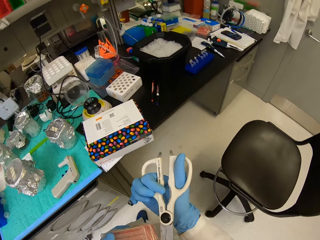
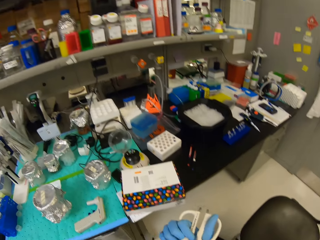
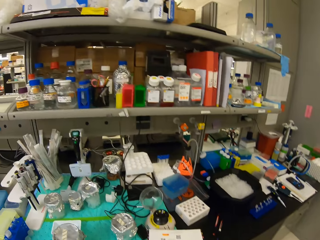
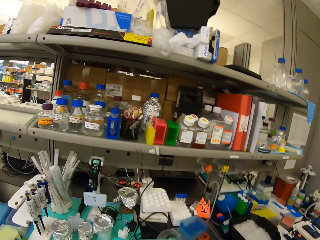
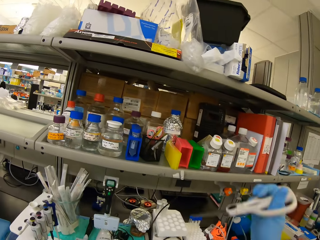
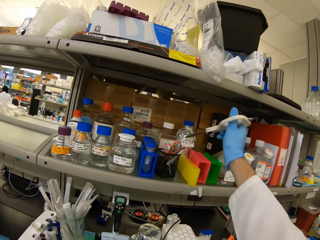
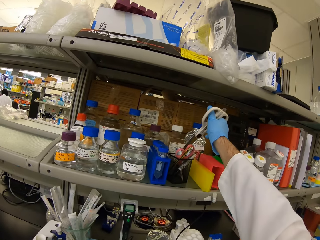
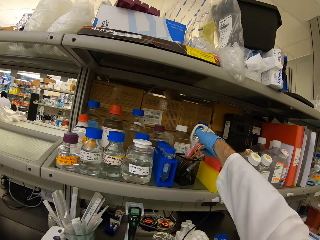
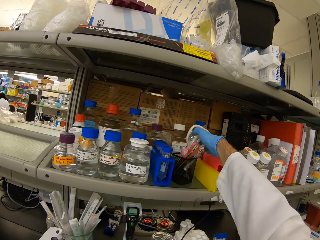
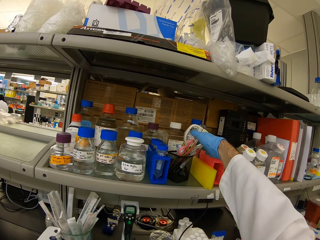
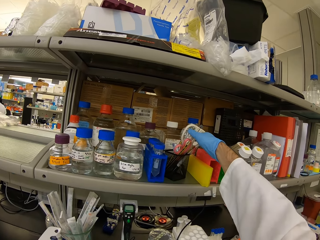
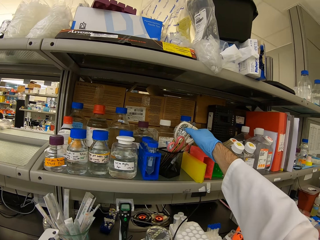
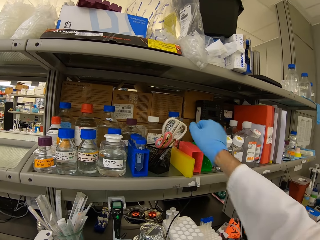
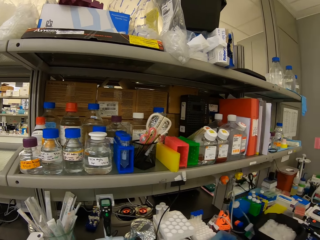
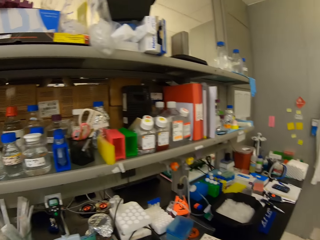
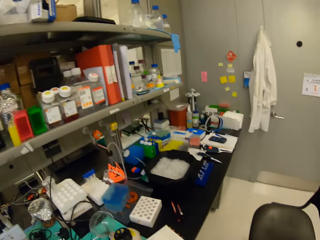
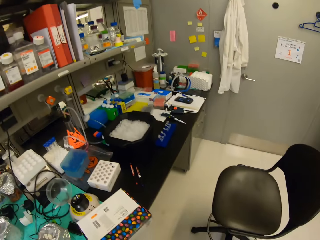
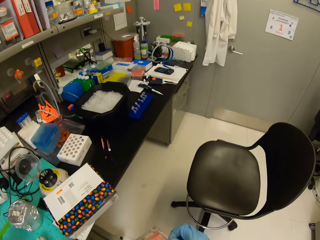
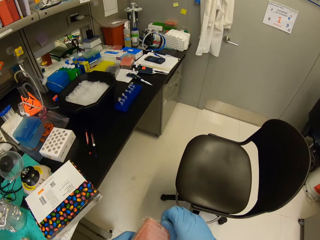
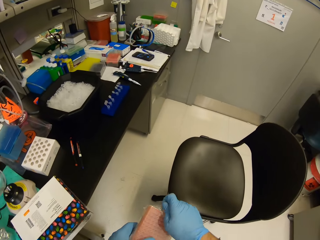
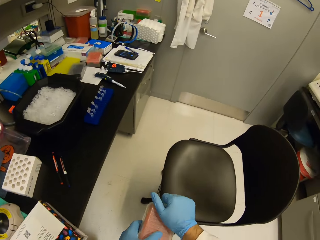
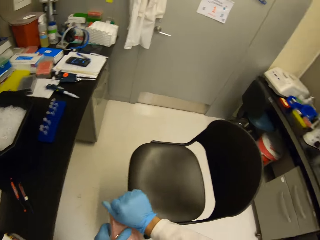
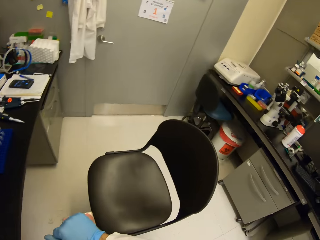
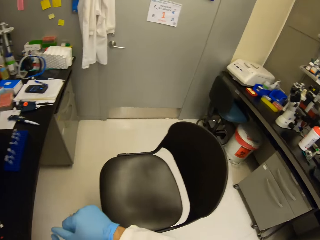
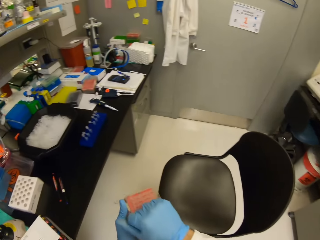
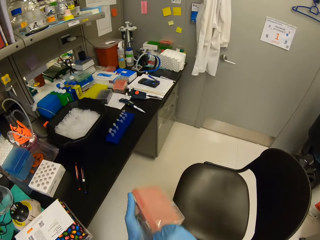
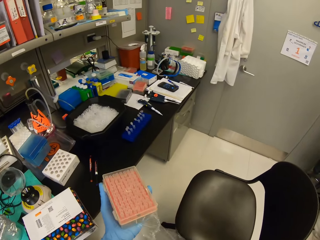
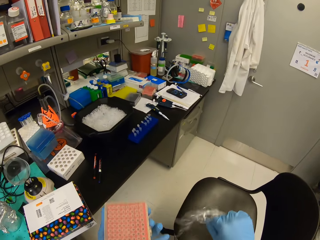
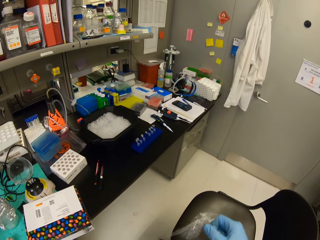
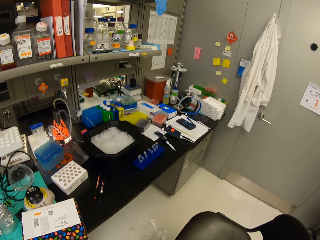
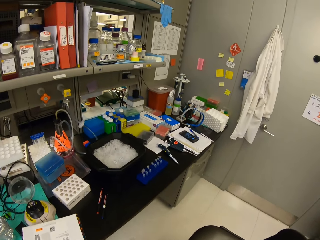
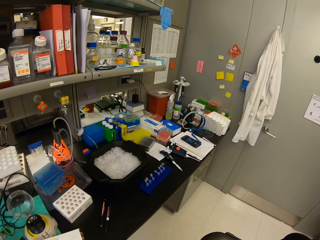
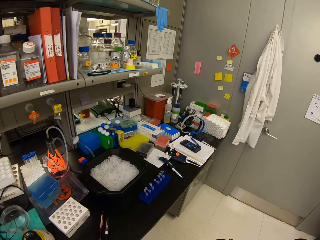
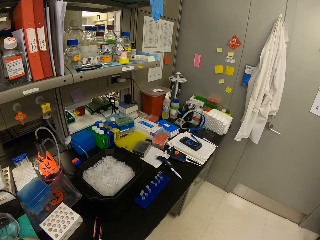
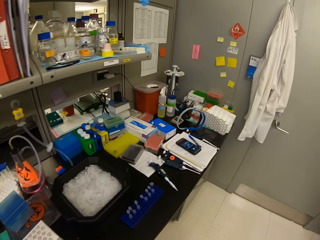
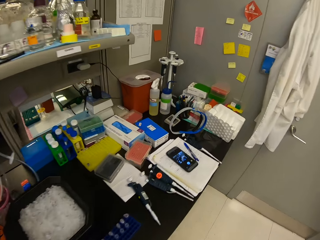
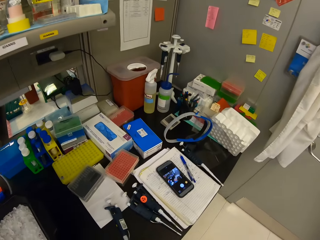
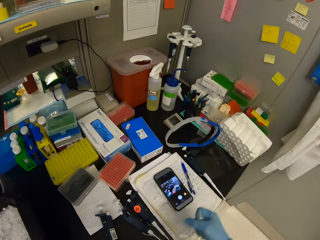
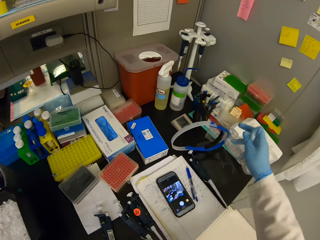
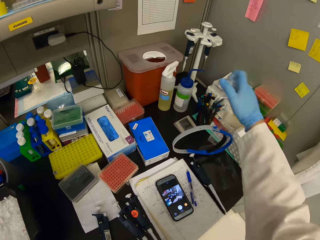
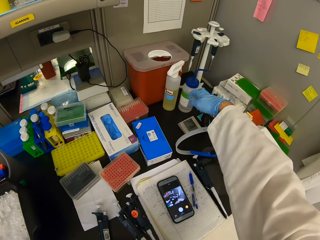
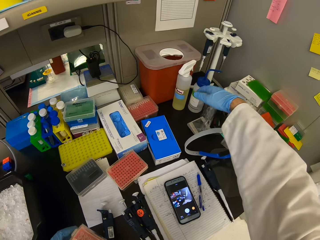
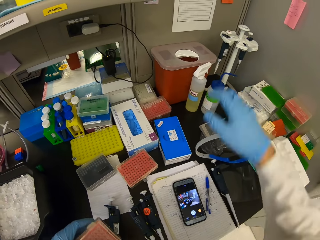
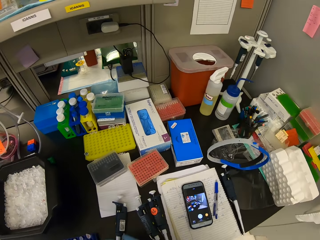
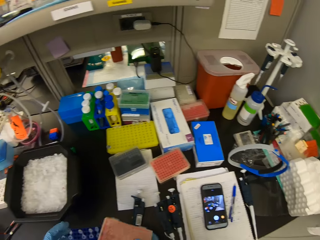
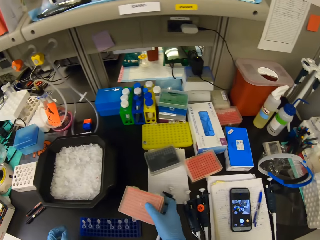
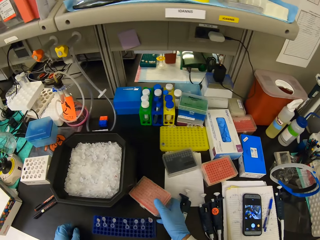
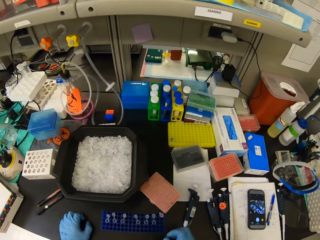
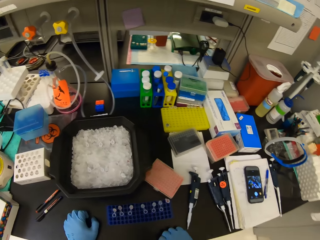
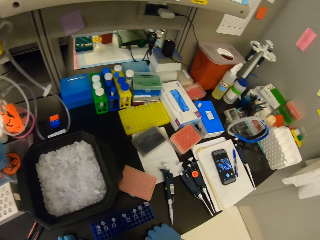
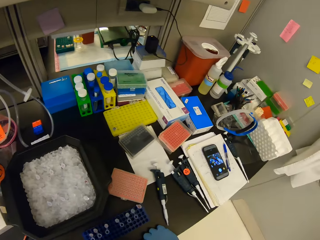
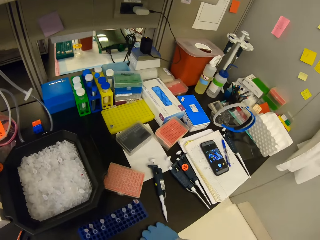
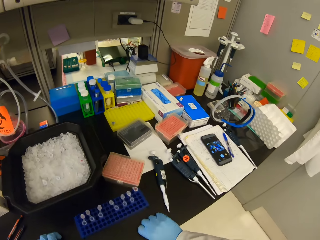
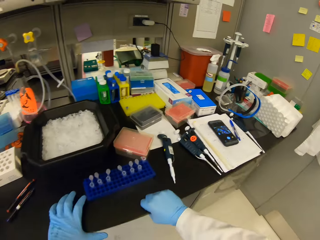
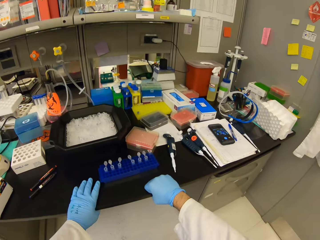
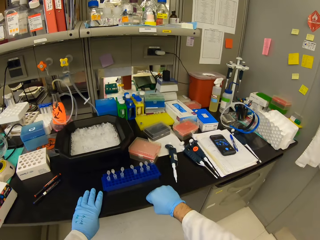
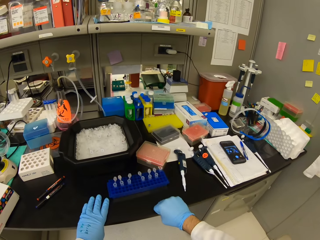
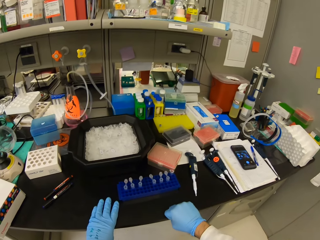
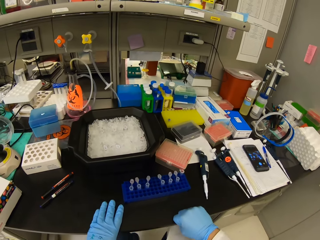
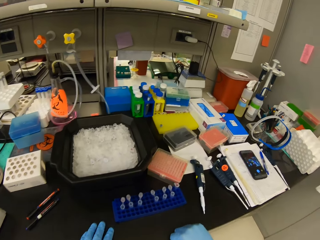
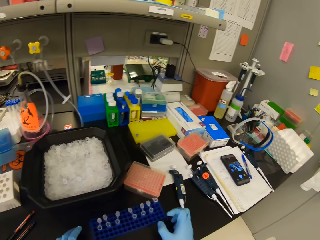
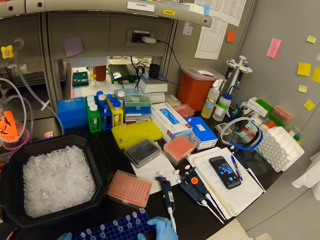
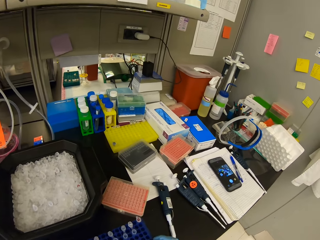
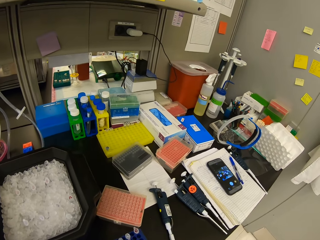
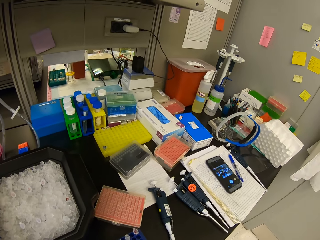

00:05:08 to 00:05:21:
The camera wearer places the scissors back in the container on the shelf. They remove the plastic paper covering the plastic box. They walk. They drop the plastic bag on the table. They place the wrap paper on the table. They place the plastic box on the table.

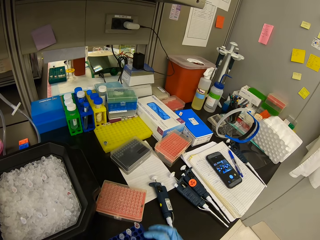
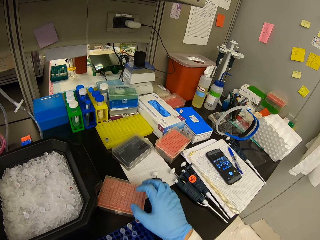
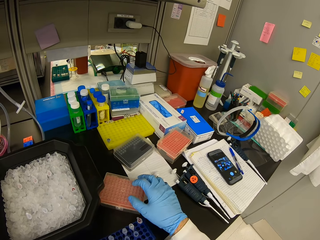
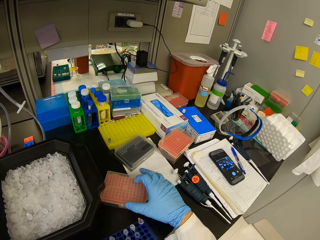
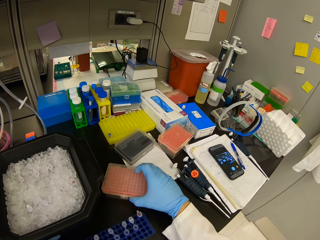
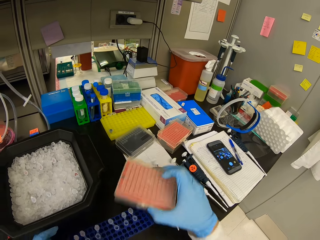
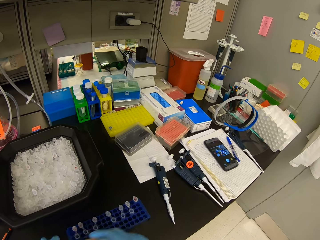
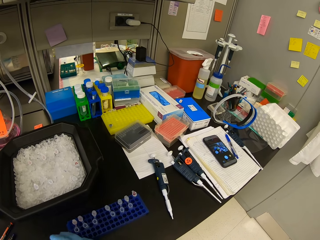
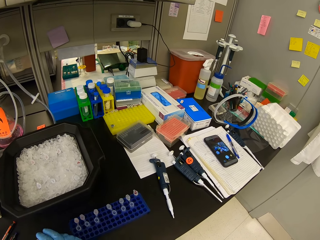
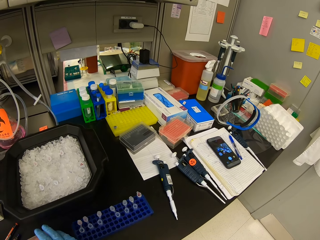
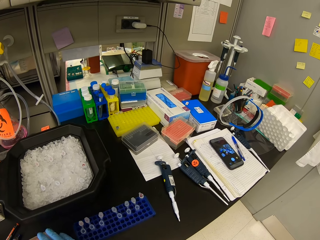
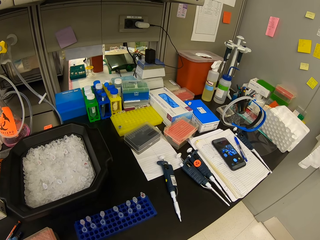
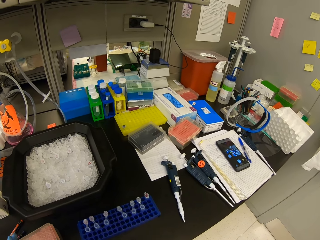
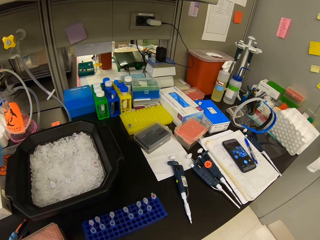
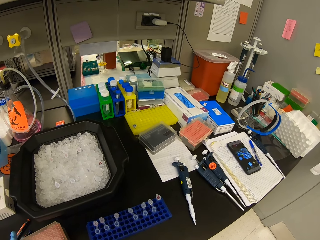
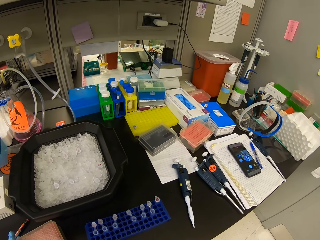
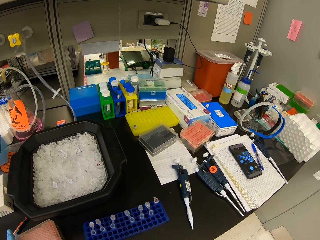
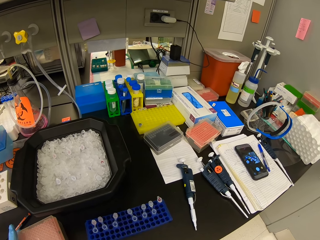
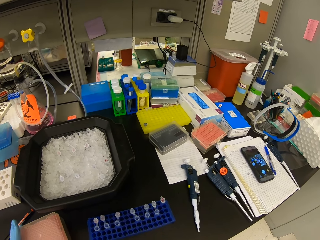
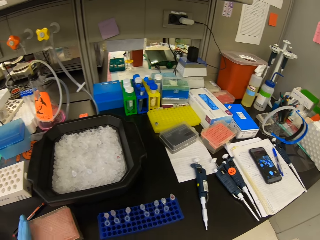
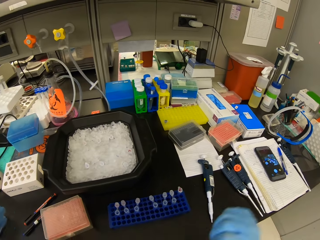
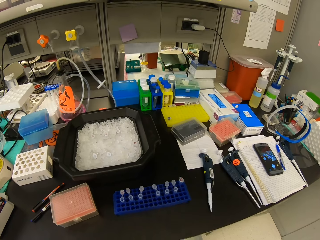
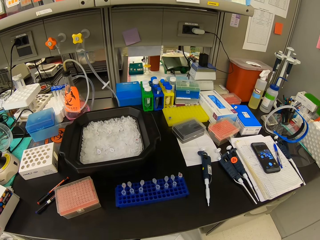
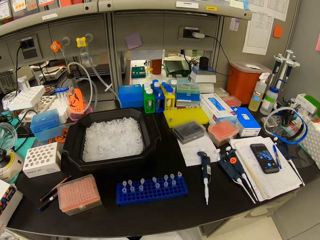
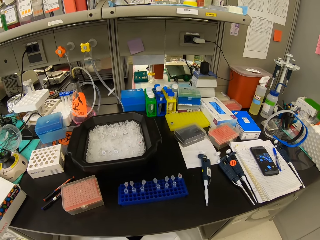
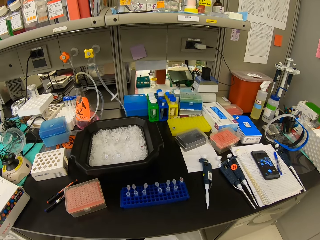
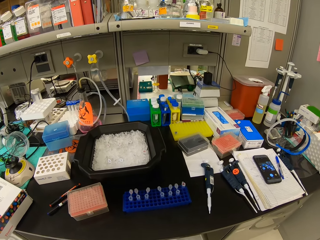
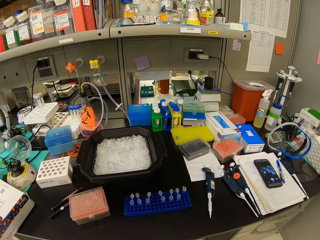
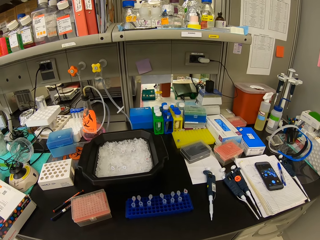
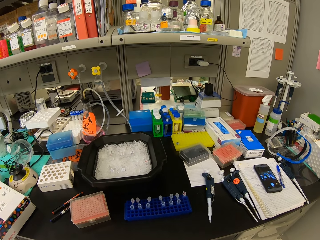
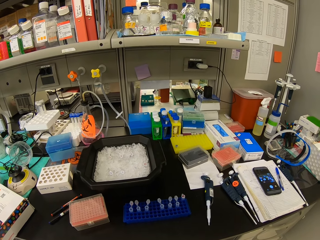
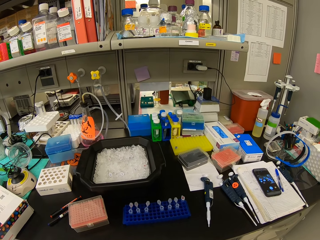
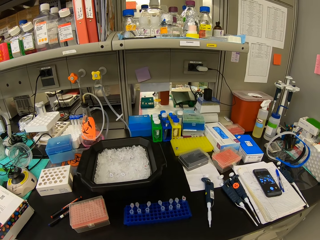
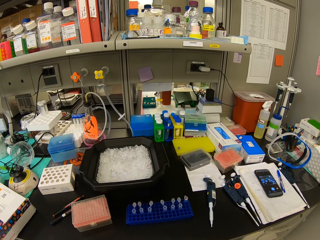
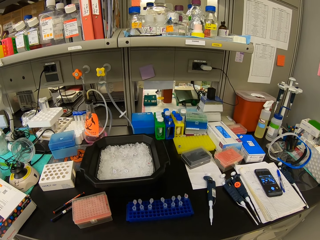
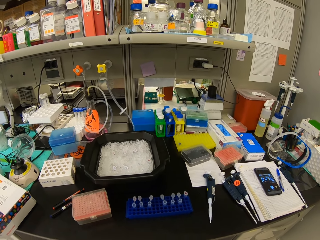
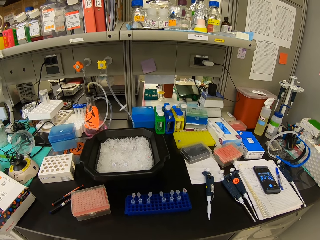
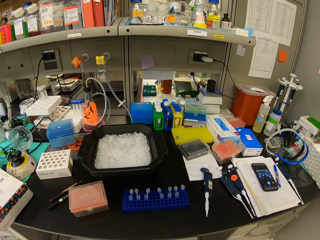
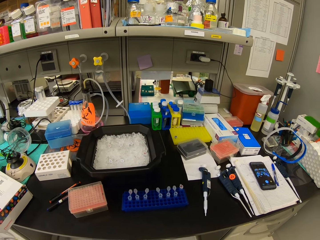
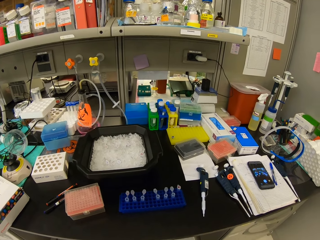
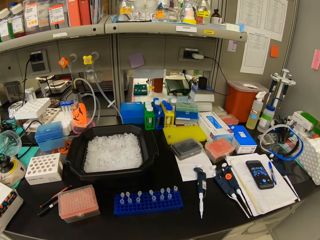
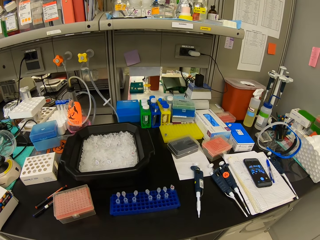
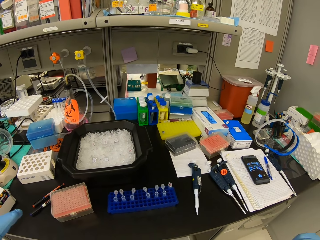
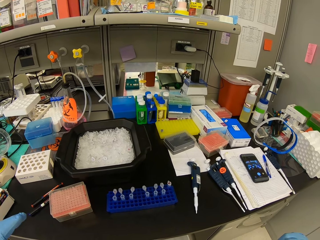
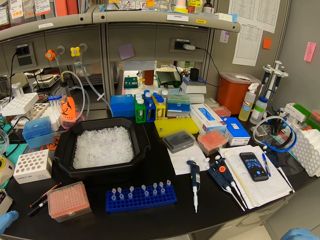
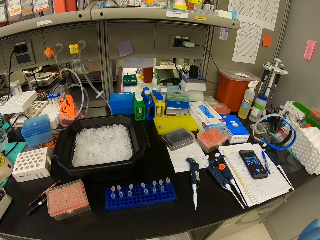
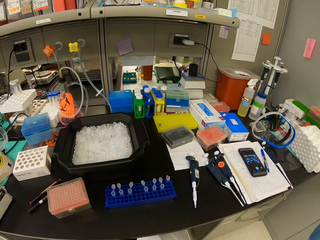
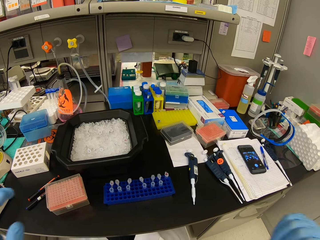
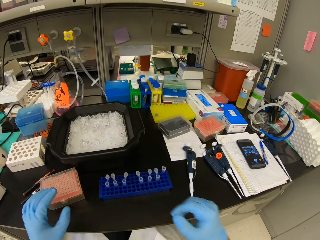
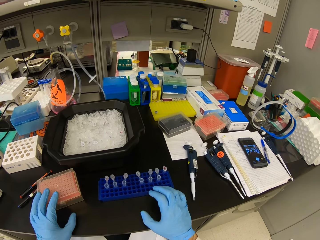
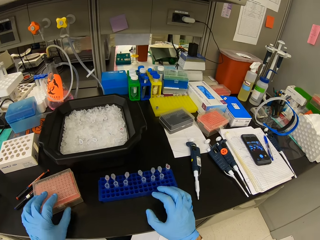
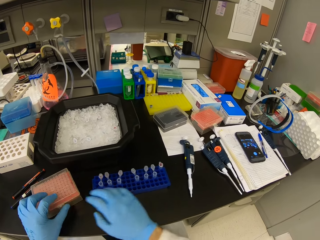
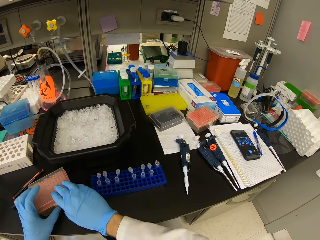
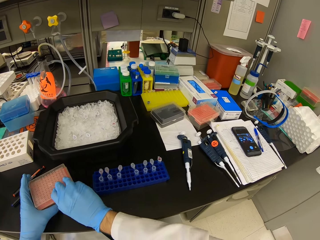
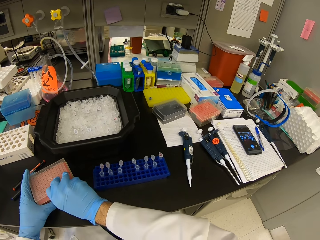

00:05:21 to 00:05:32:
The camera wearer picks up the plastic box on the table. They place the plastic box on the table.
